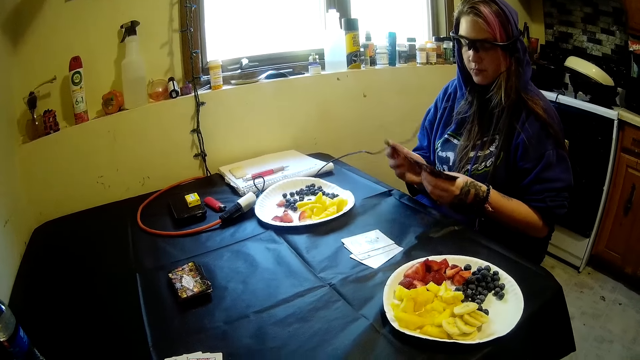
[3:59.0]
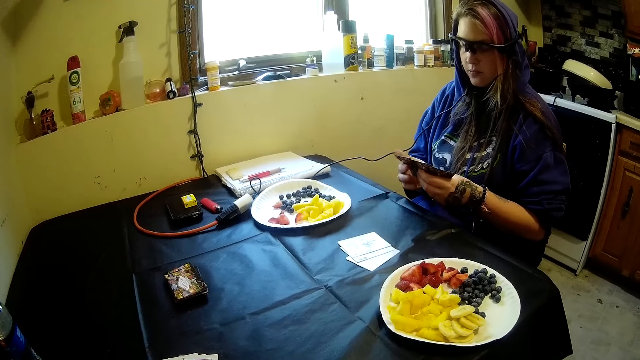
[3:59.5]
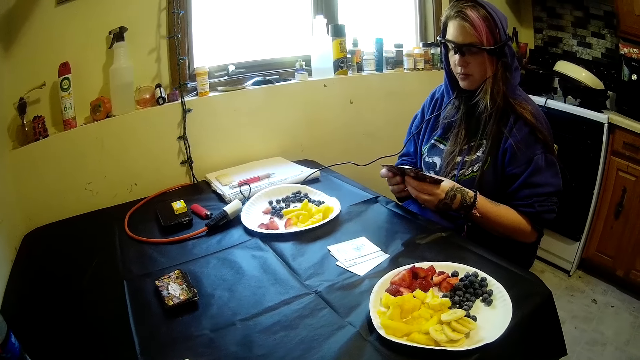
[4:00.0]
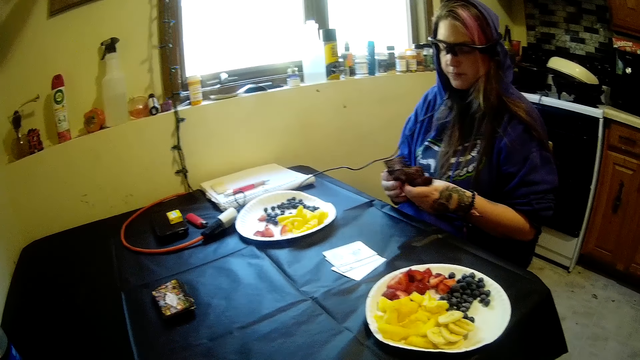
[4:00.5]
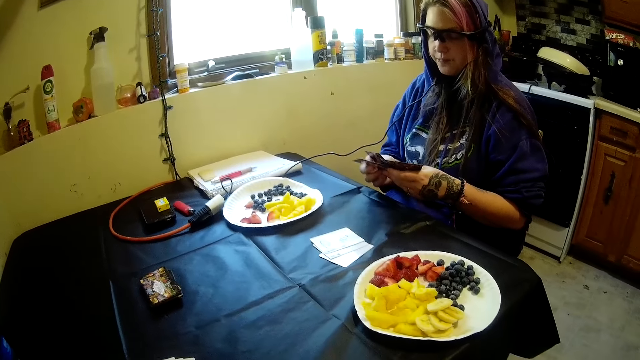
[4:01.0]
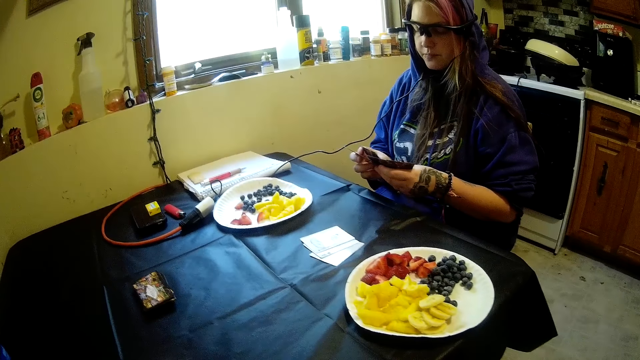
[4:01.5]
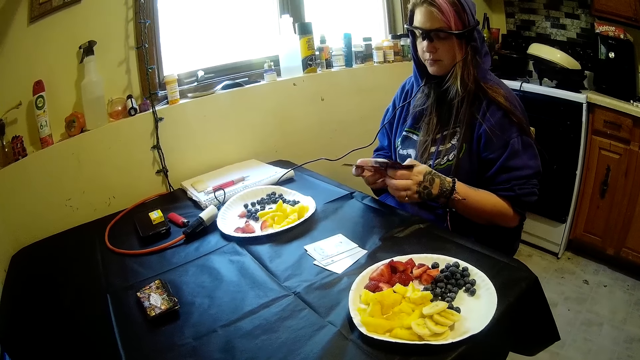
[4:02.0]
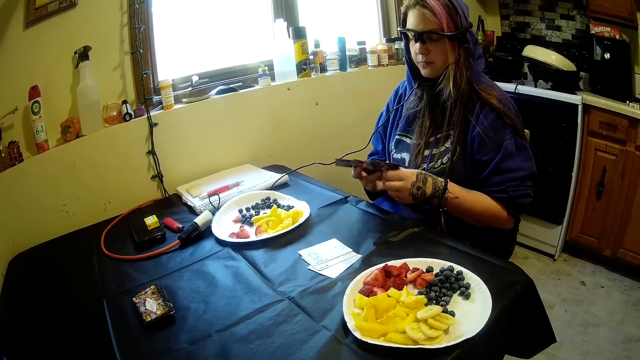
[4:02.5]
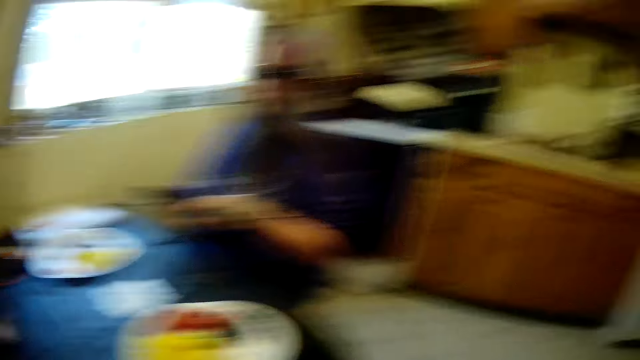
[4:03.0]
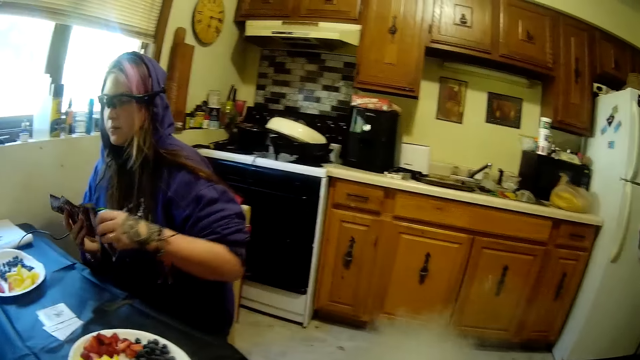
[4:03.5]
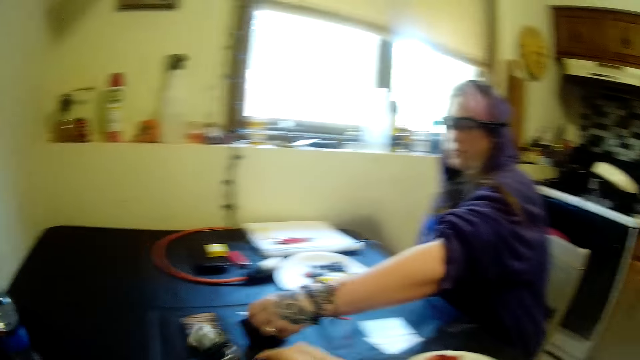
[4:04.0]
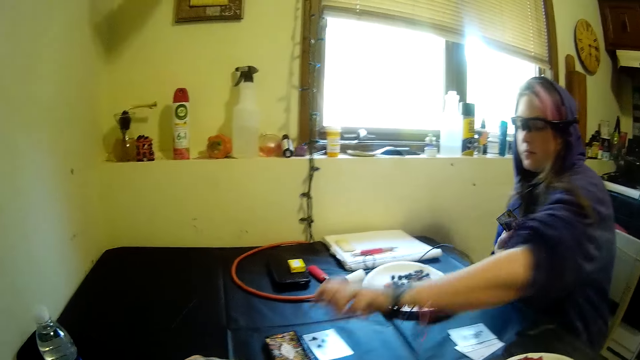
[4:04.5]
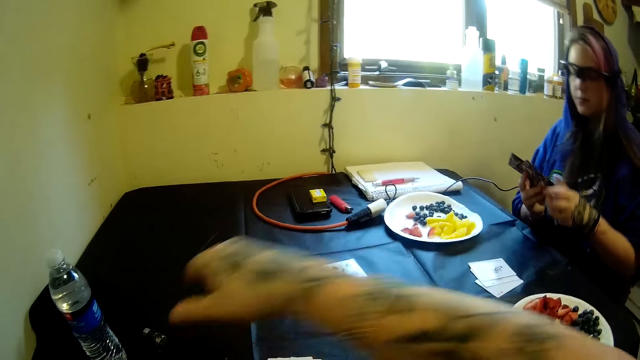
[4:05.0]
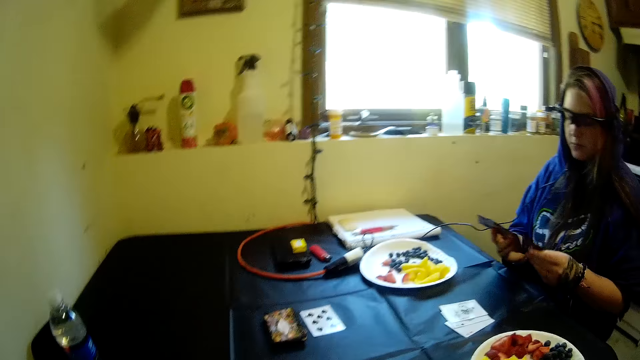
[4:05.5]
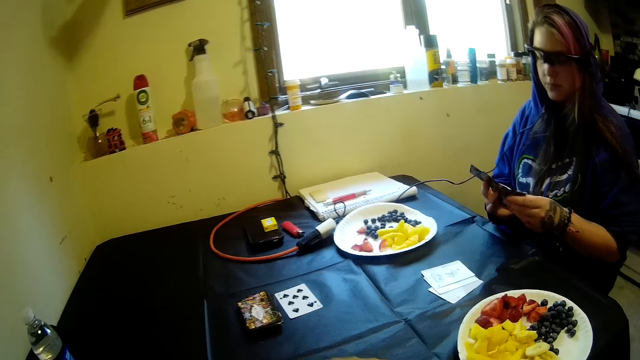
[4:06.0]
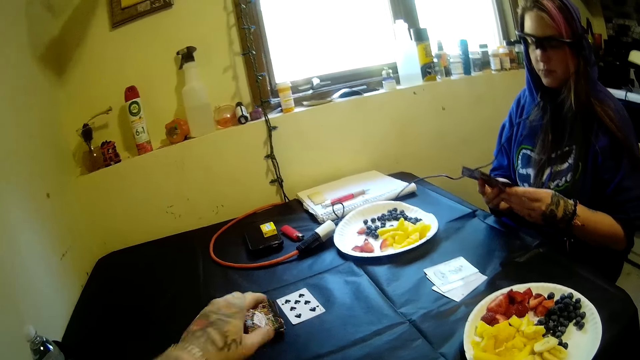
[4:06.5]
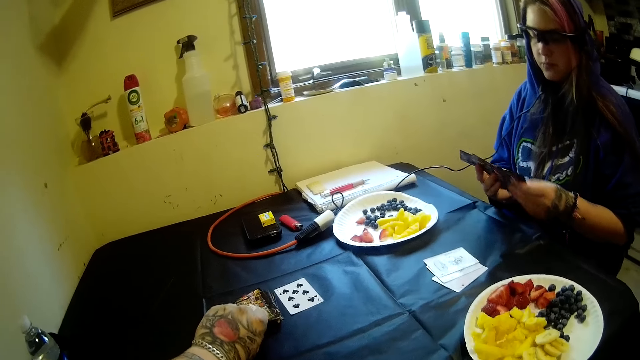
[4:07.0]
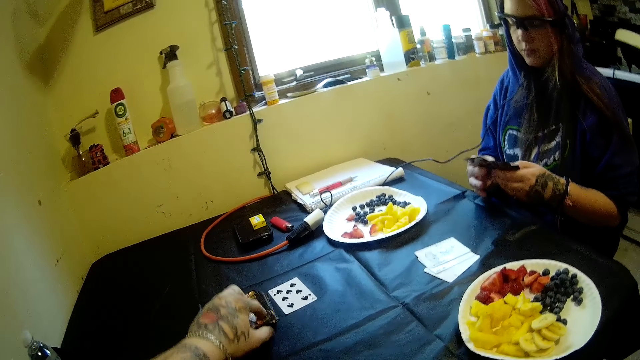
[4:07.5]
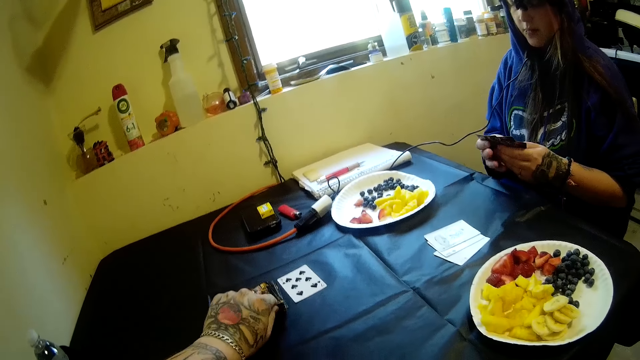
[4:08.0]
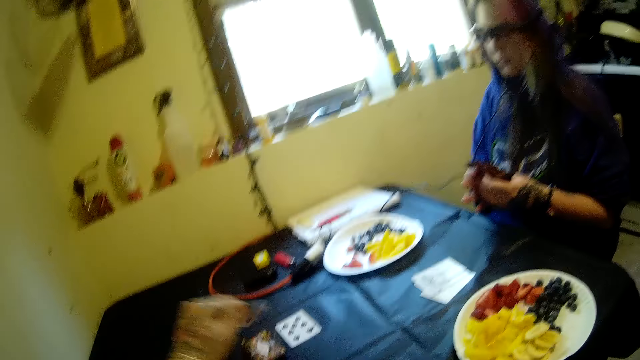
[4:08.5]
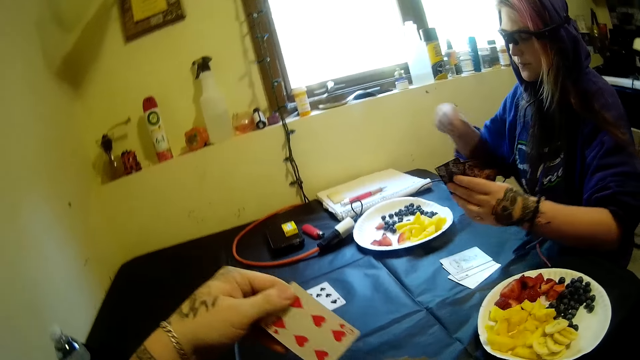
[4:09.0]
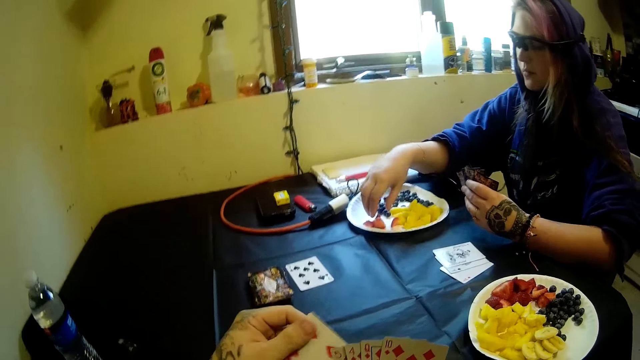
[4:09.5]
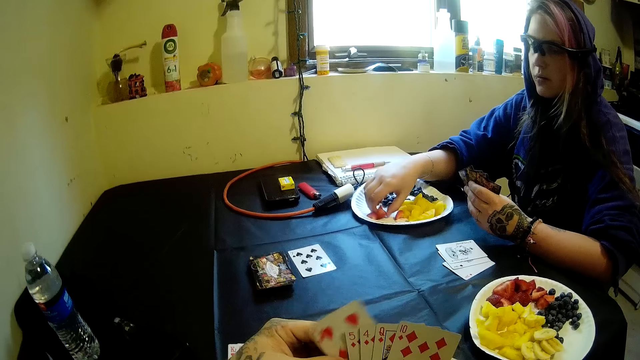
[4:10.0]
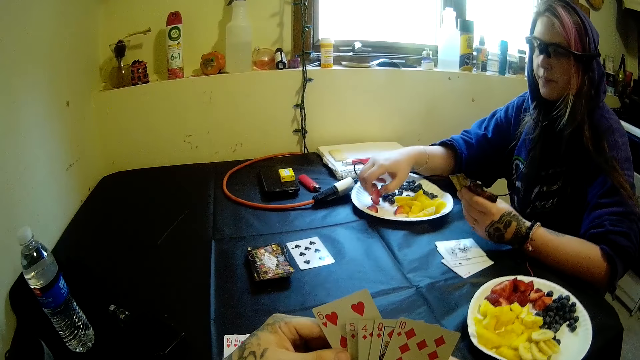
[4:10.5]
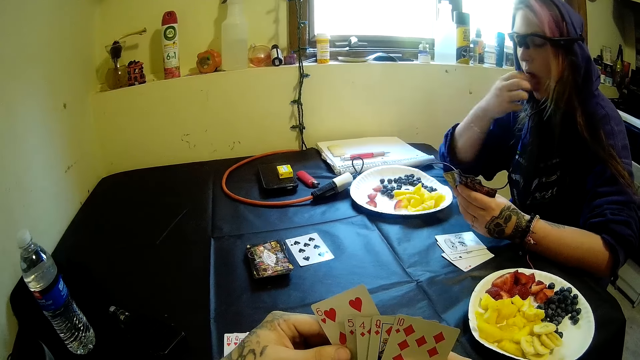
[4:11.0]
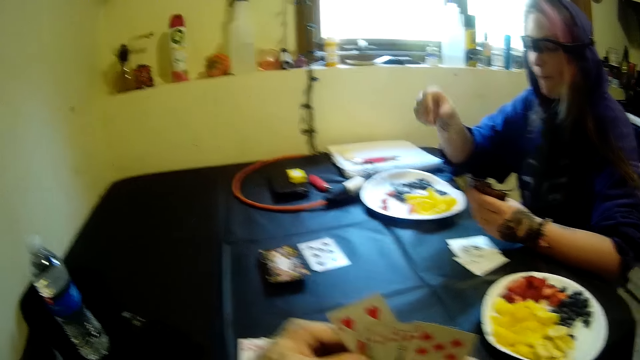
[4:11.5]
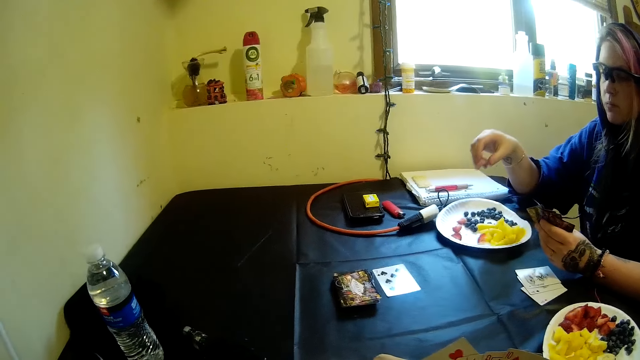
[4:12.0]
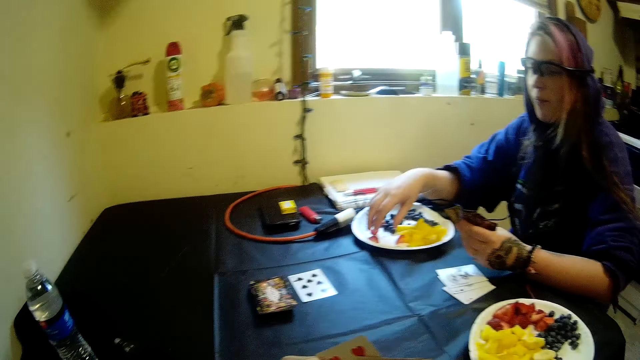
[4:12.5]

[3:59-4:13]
The woman counts playing cards in her hands and drops another card on the table. The camera wearer drops the vape on the table. They pick a card from the deck of cards. The woman eats more fruits.

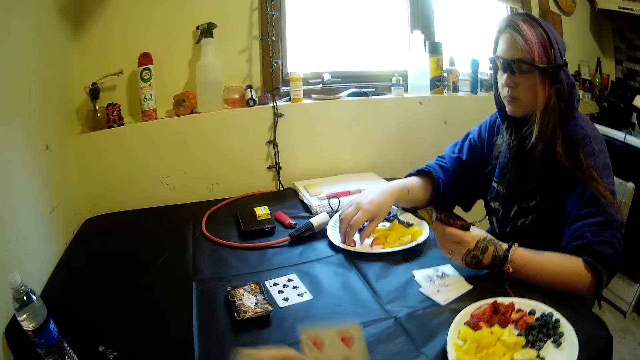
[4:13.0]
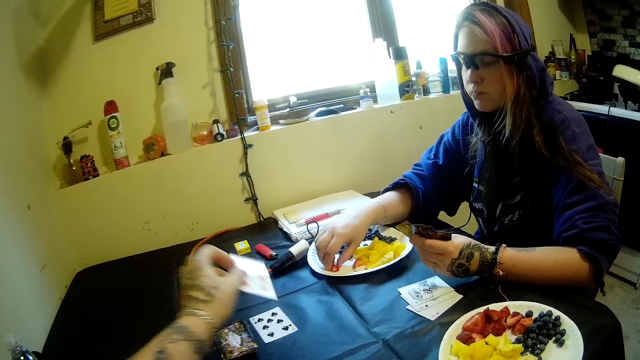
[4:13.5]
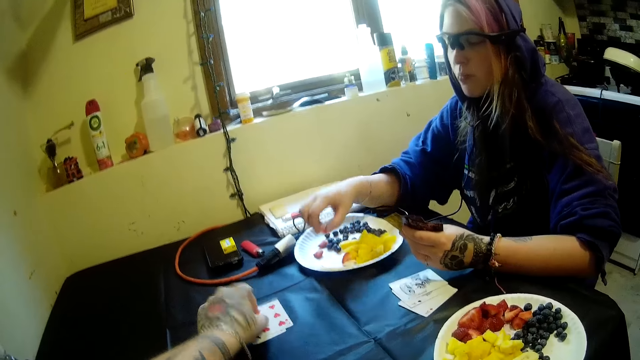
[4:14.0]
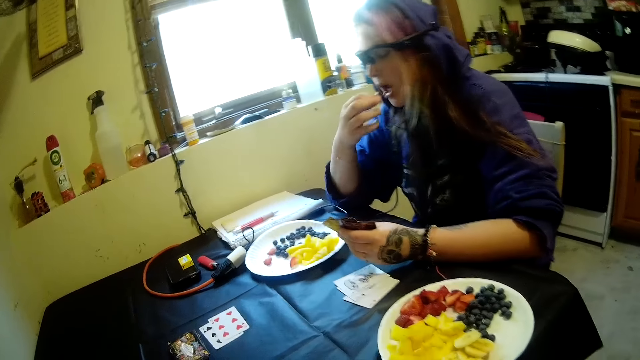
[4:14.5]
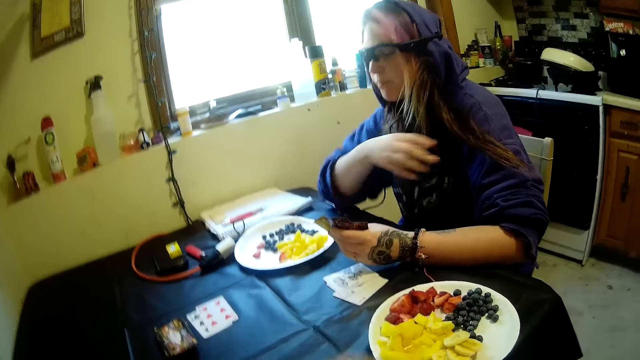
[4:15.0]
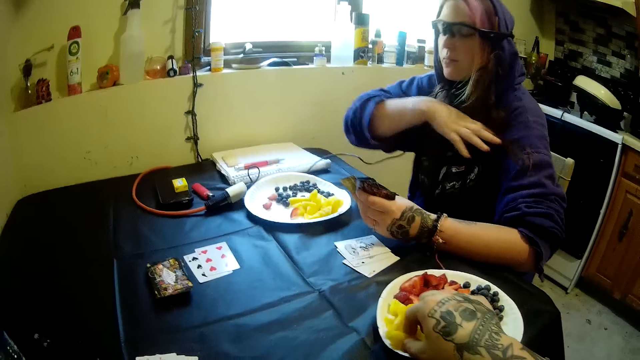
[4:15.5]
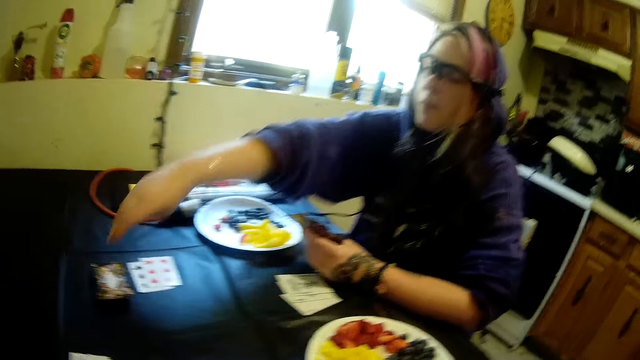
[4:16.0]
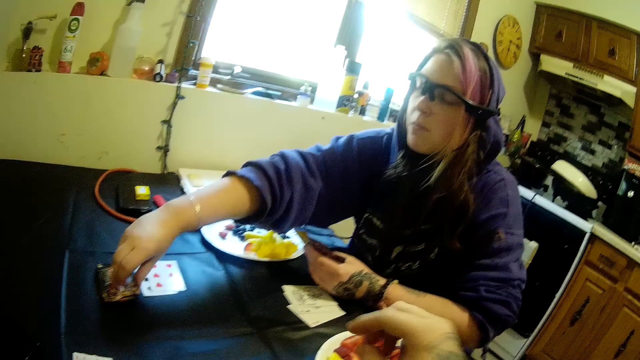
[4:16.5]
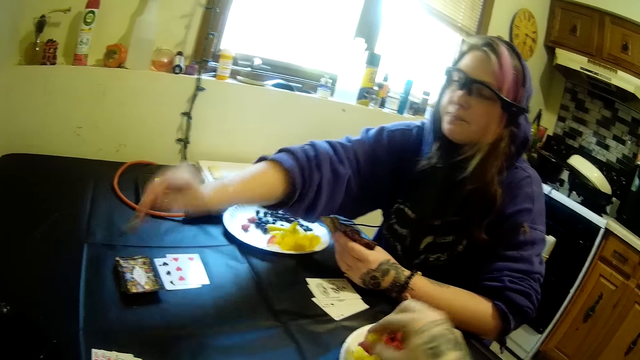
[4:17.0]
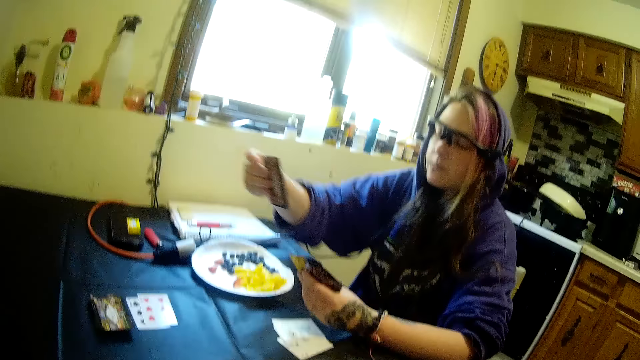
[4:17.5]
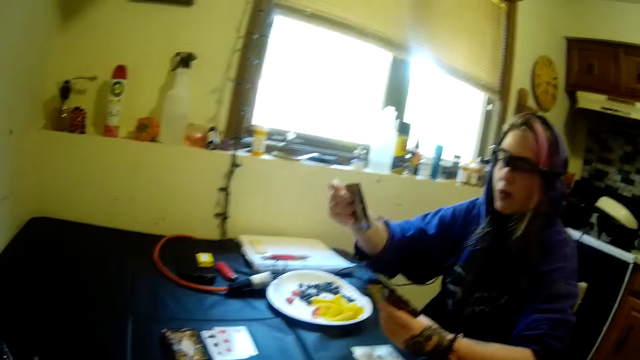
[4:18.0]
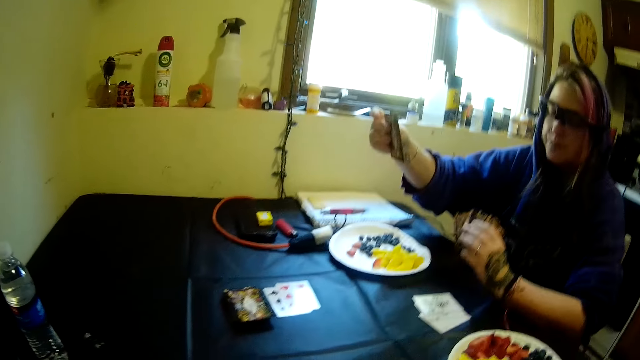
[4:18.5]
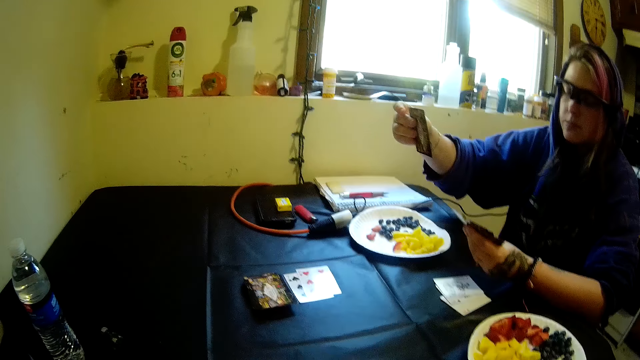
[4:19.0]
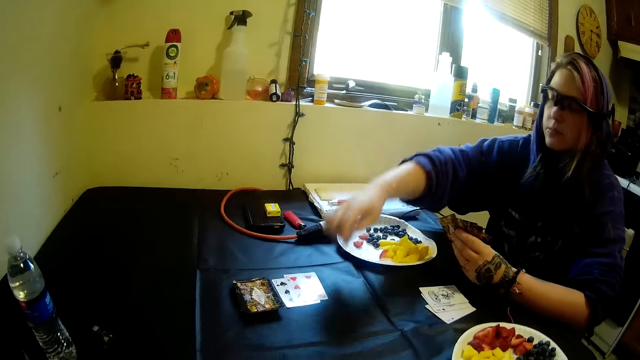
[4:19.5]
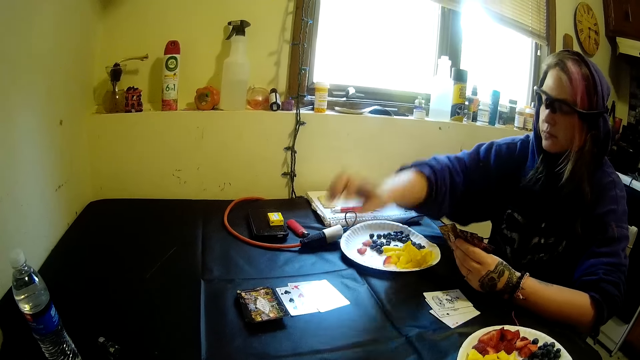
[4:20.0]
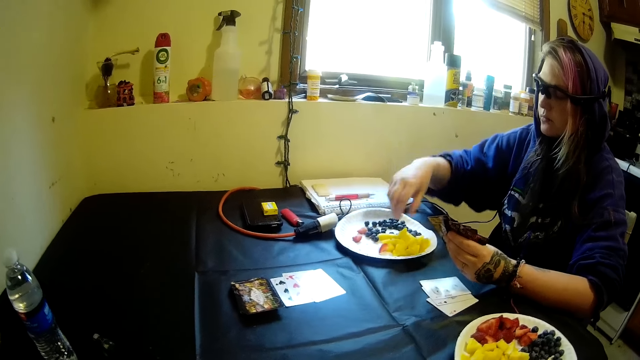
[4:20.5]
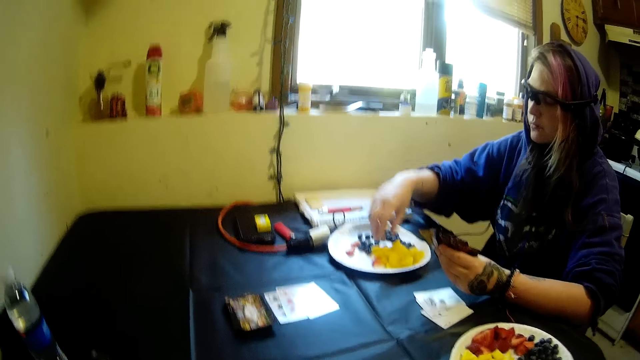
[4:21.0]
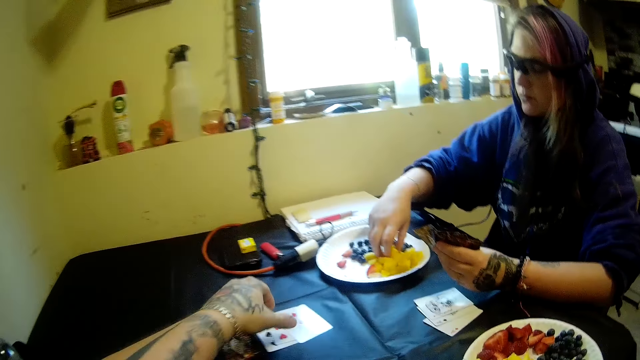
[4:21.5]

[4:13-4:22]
The camera wearer drops the card on the table. They eat fruits. The woman picks a card from the deck of cards and drops the card on the table. The camera wearer takes some playing cards from the table. The woman picks another piece of pineapple from her plate.
